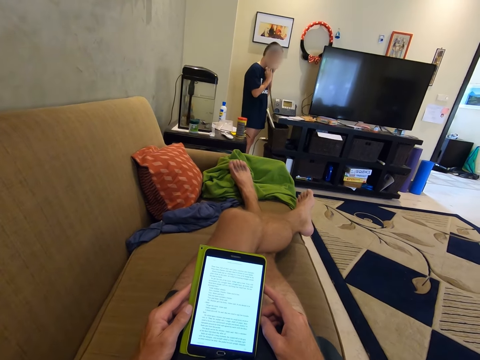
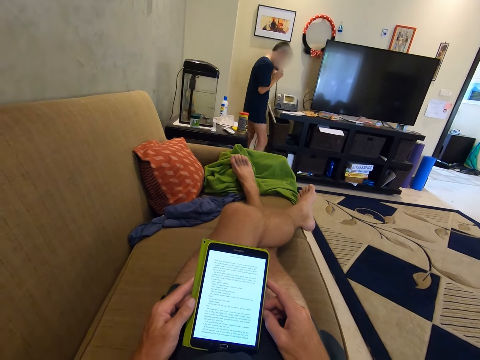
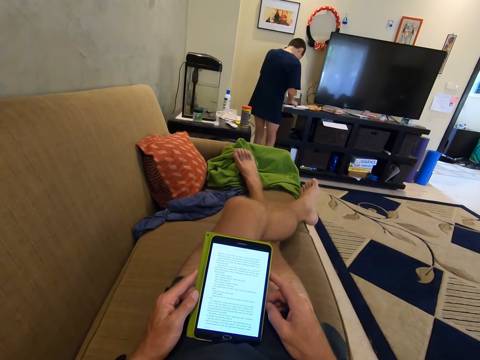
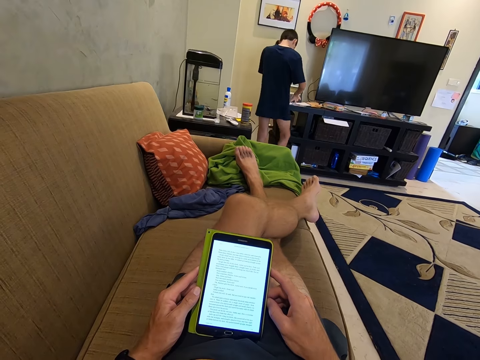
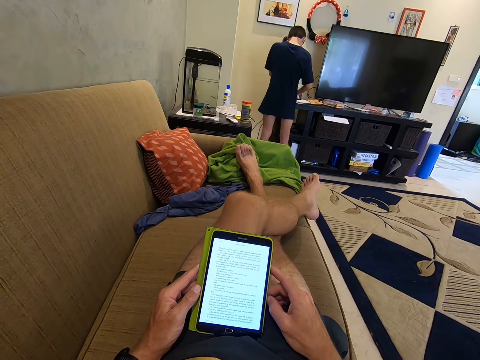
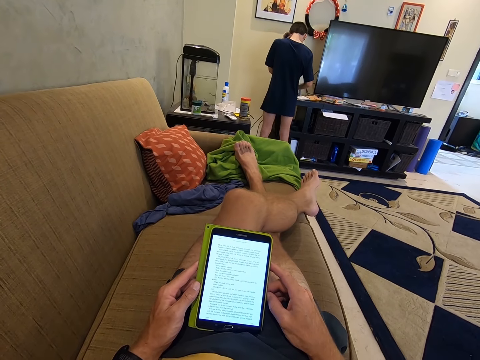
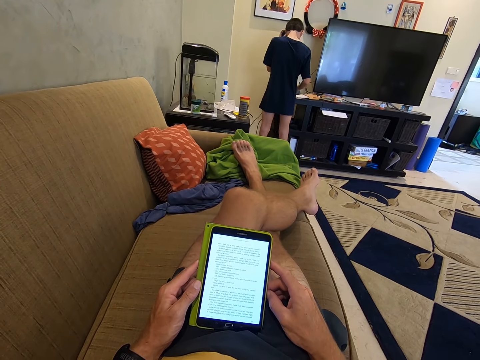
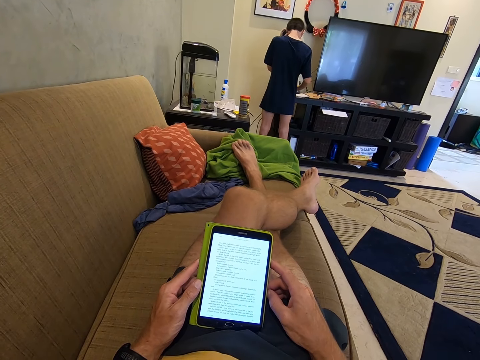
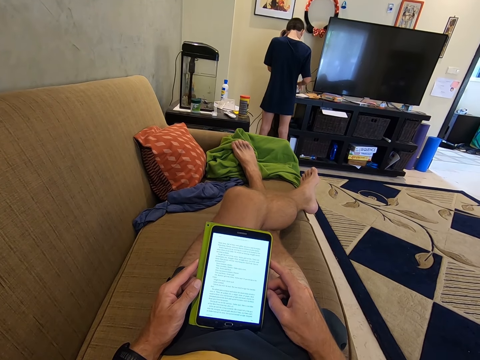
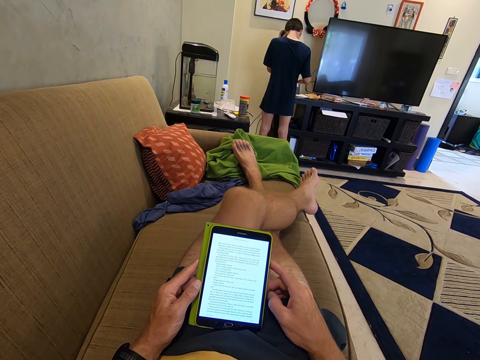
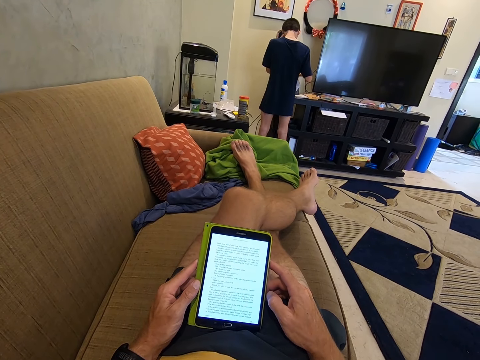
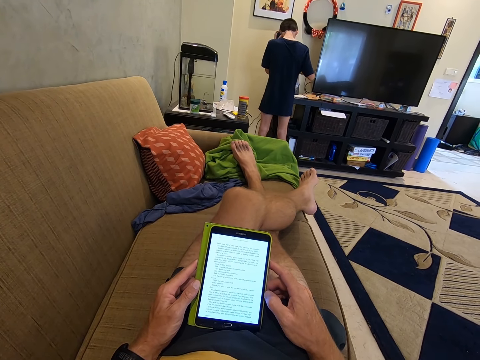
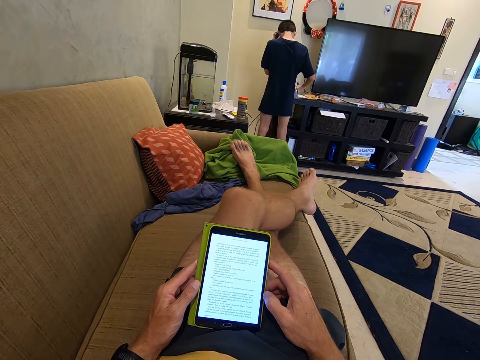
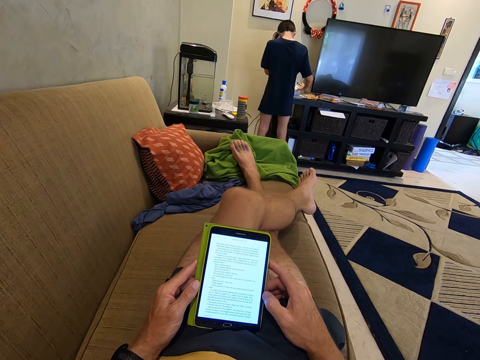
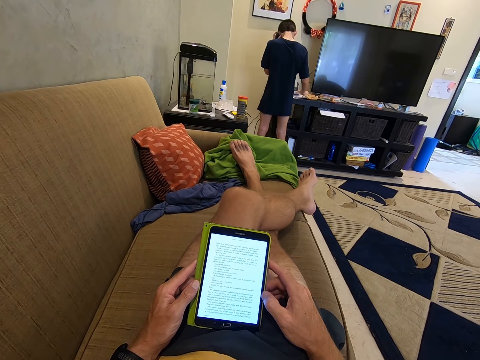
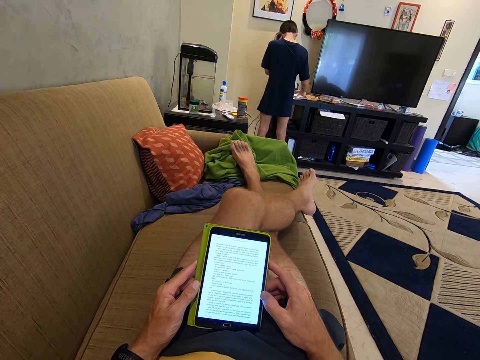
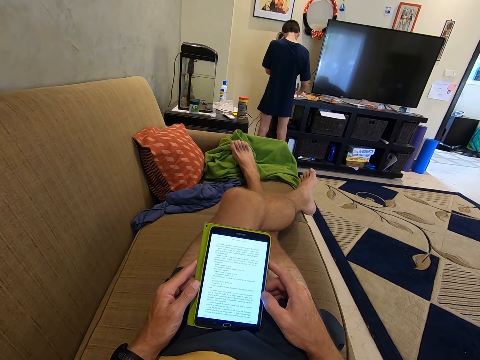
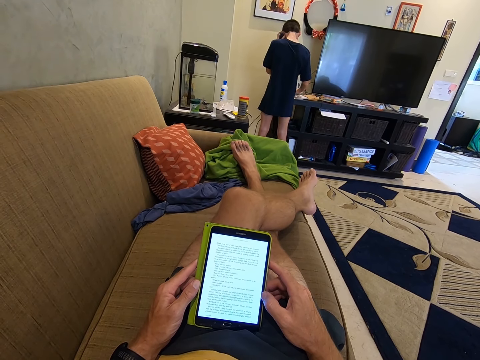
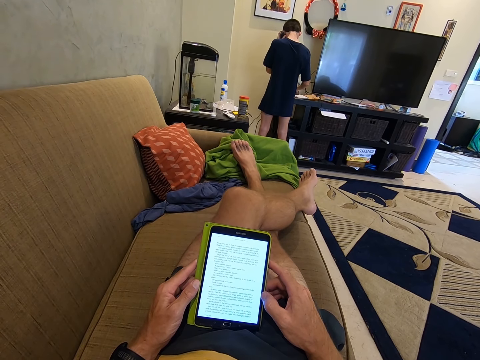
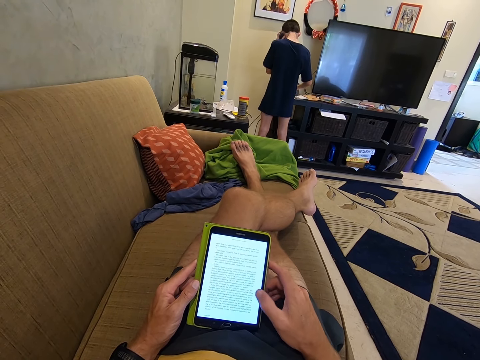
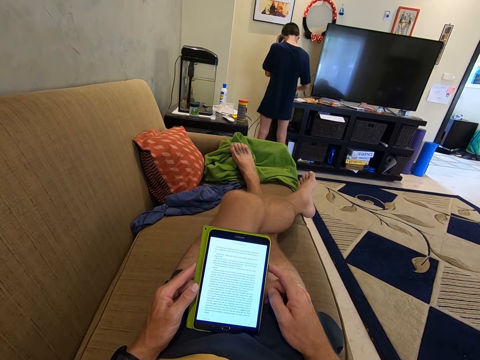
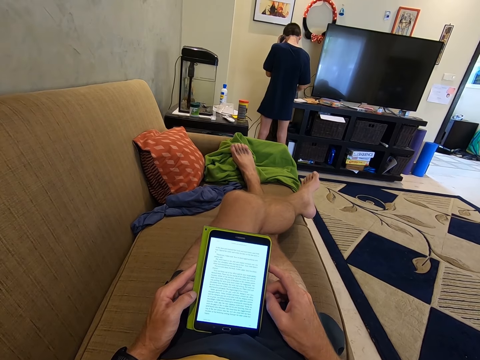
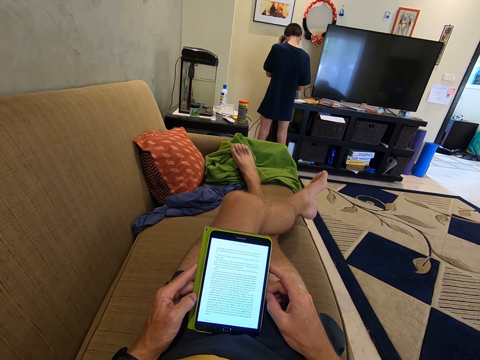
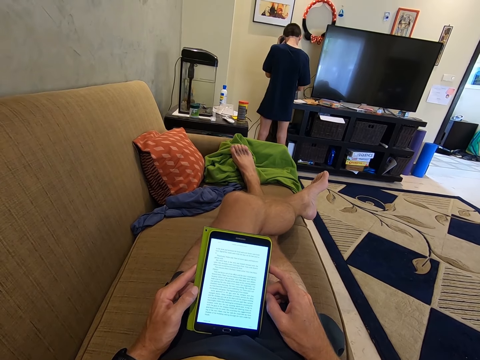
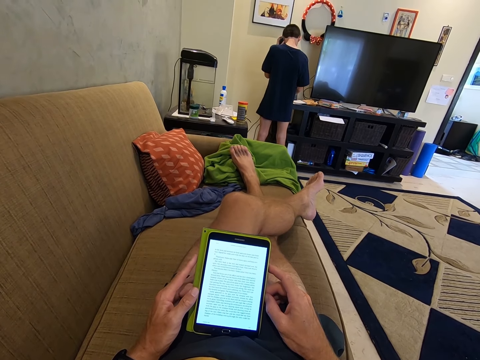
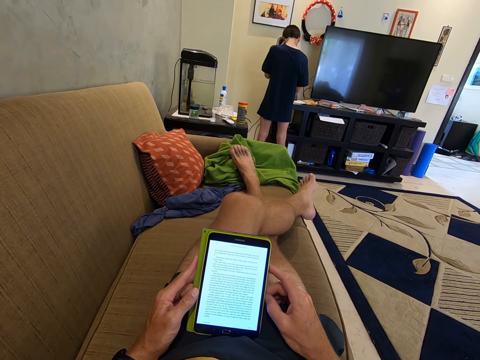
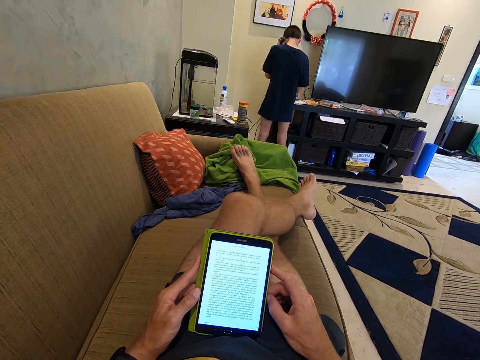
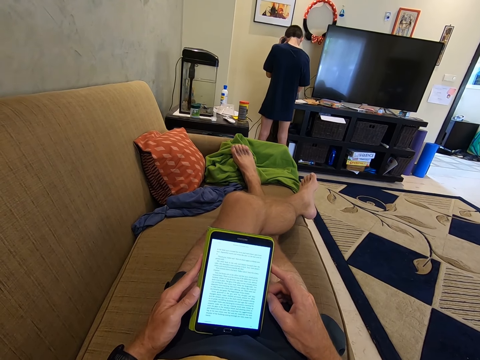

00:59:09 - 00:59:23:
A man pulls his hand off the telephone and operates the telephone. The camera wearer reads the writings on the phone. They scroll the phone. They read from the phone.

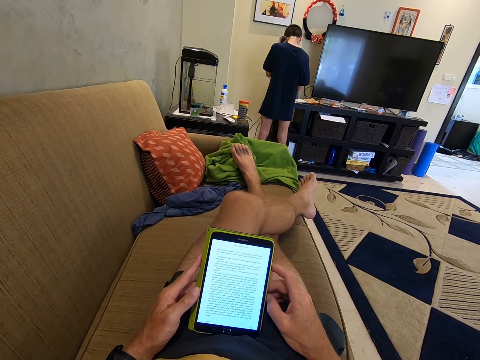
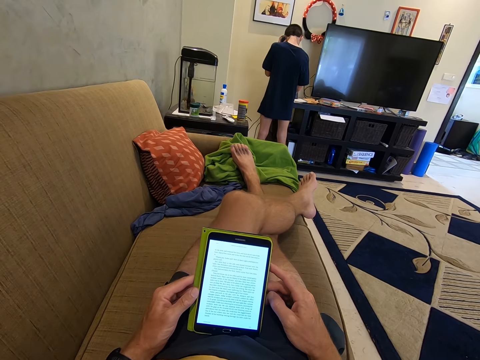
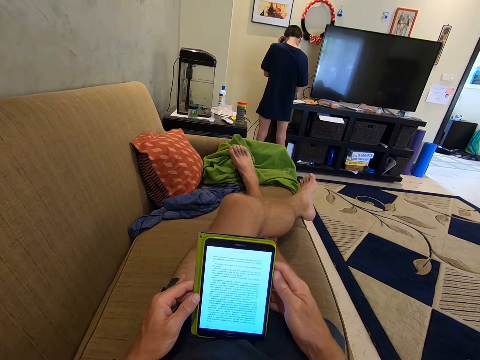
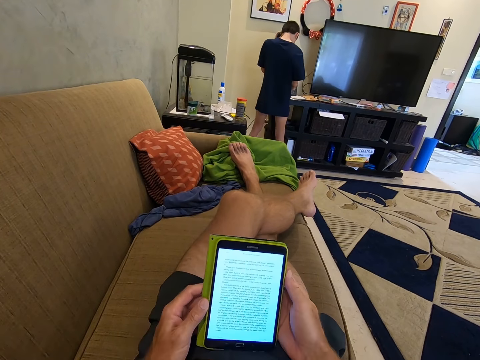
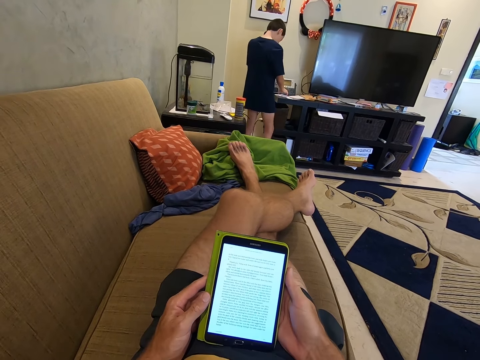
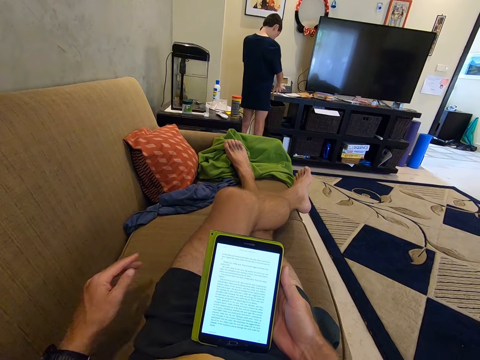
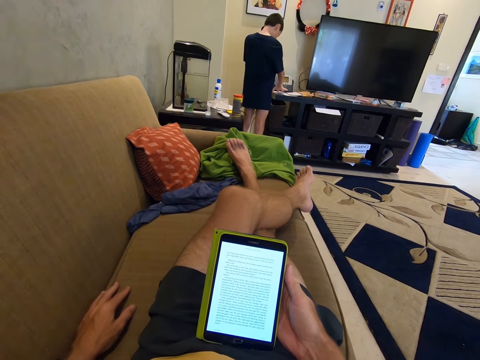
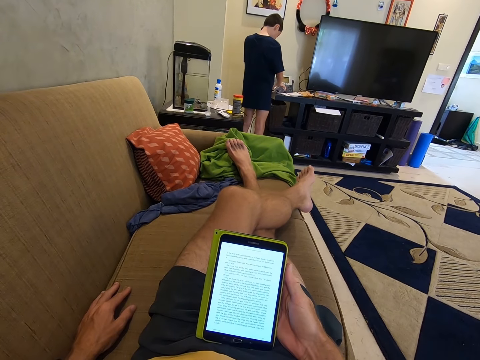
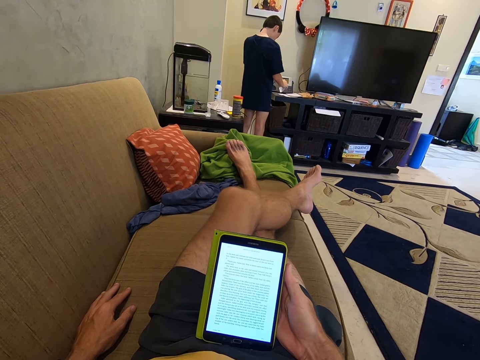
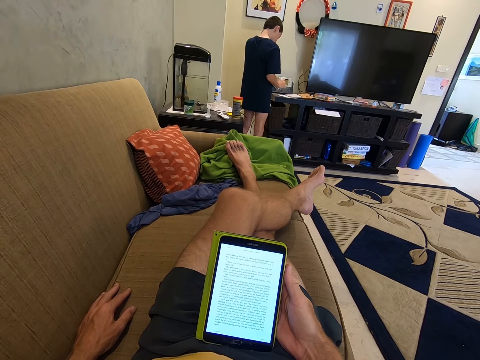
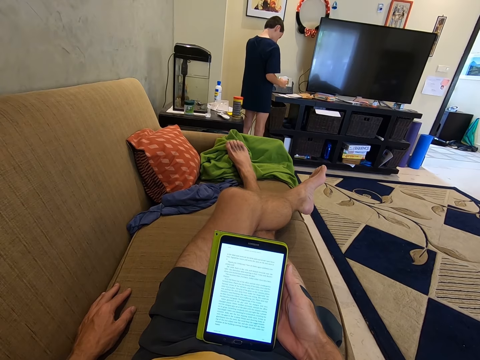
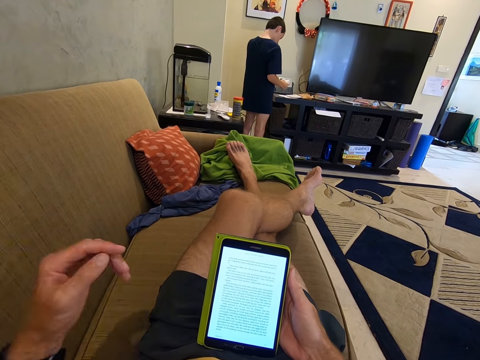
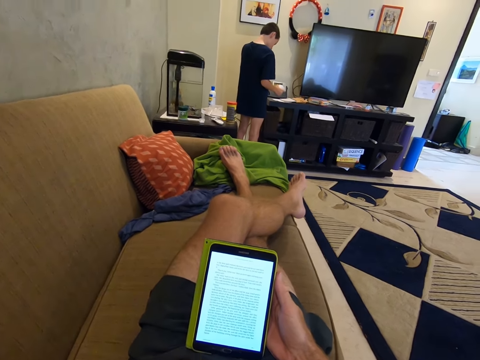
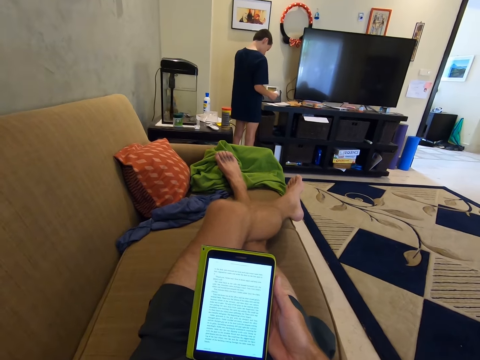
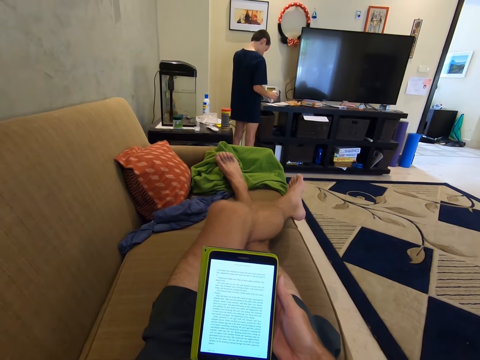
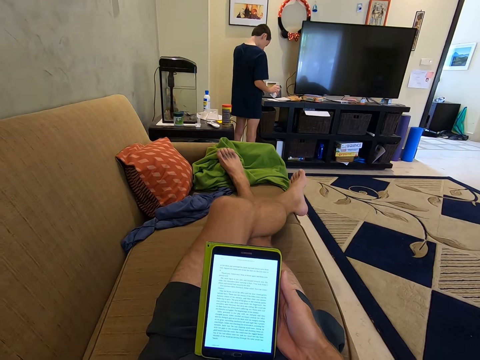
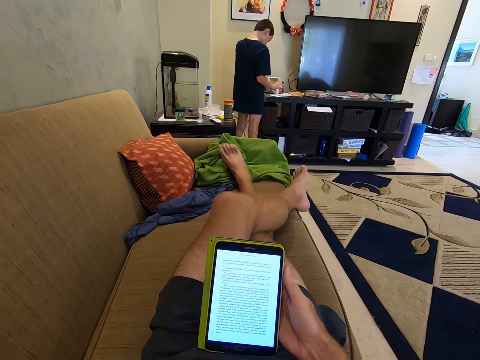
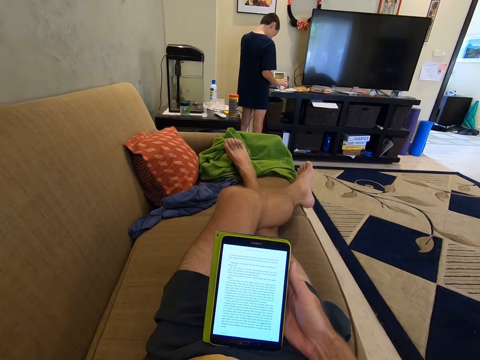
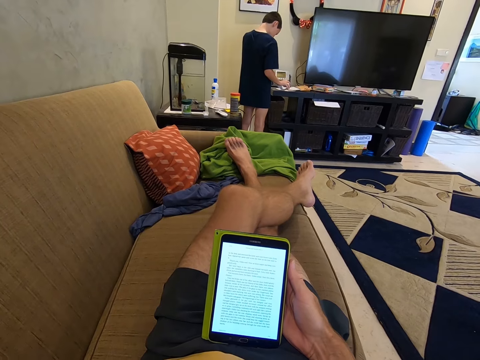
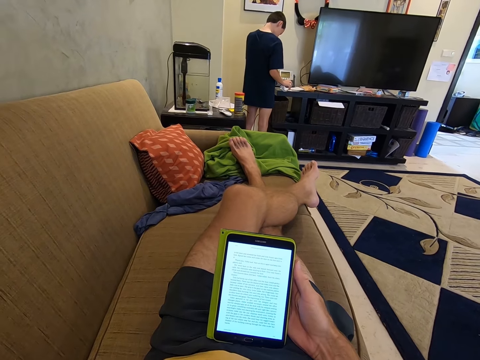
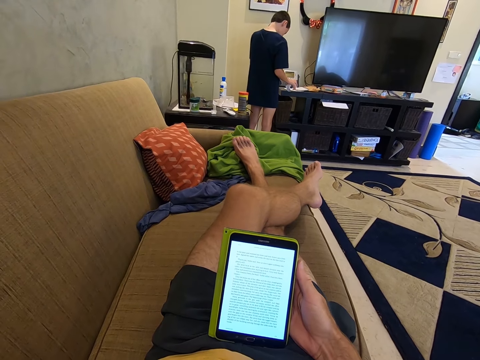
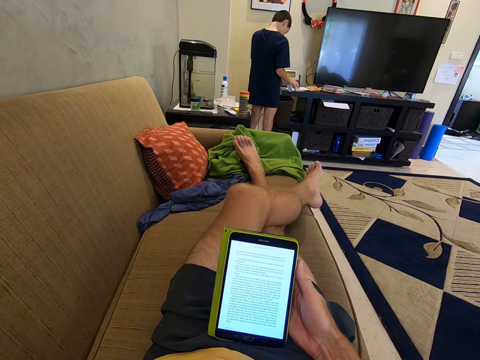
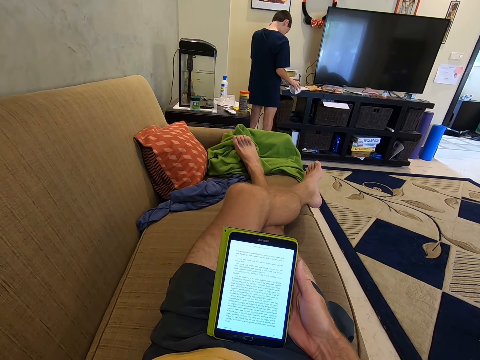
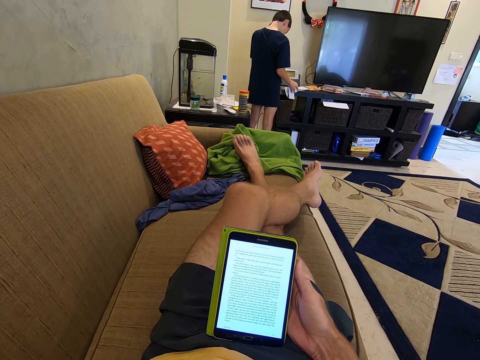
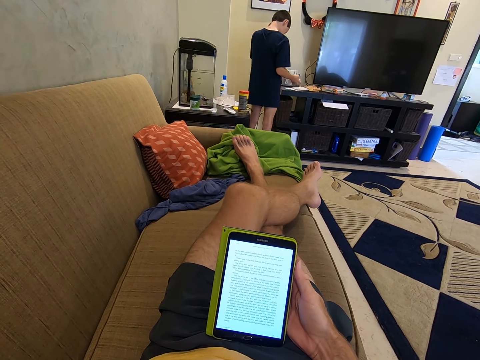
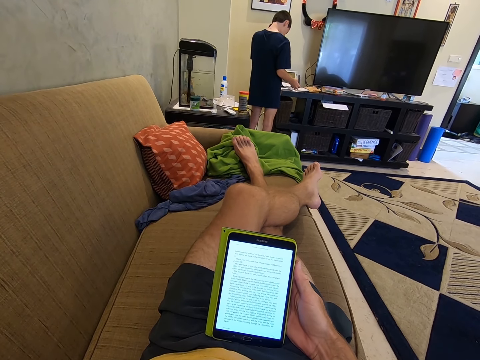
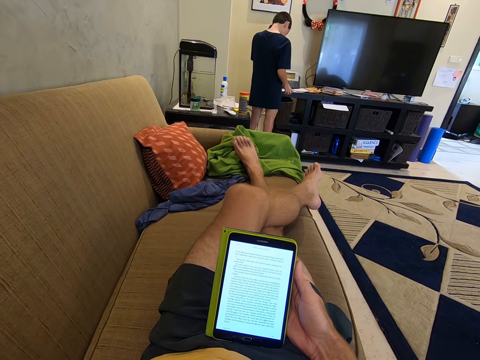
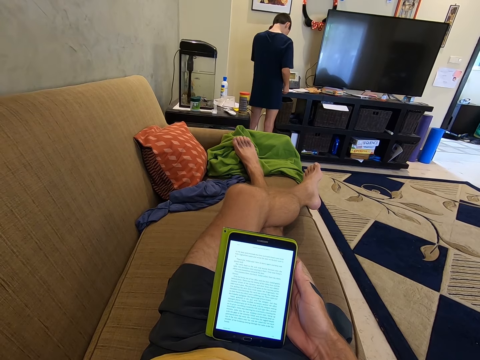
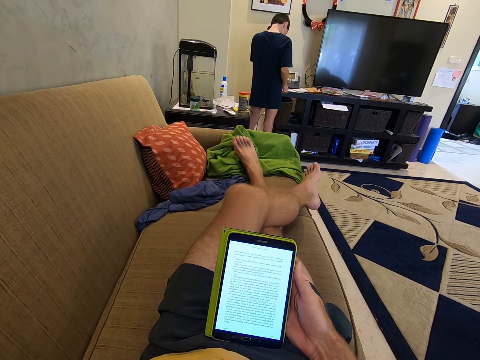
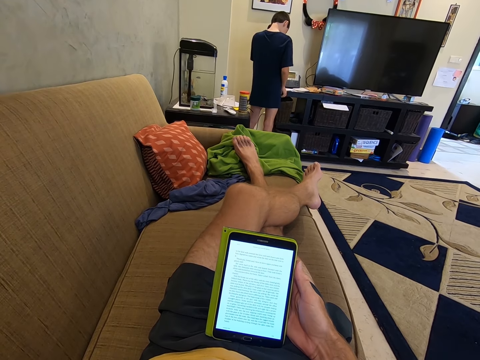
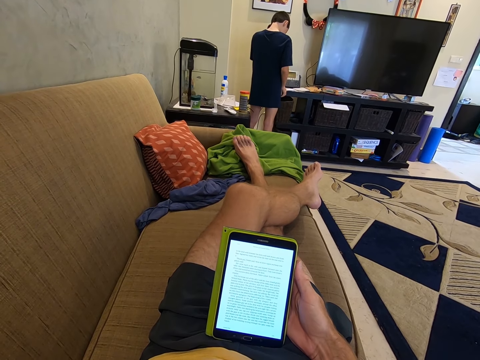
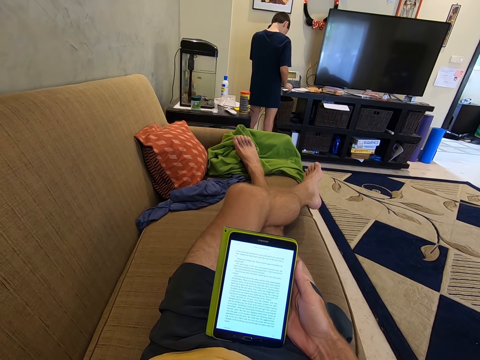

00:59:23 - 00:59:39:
The camera wearer places the left hand on the seat. He pulls his hands off the phone. He holds the couch. He reads the writings on the phone. He pulls his hand off the couch. He raises the left hand. He reads the writings on the phone.
